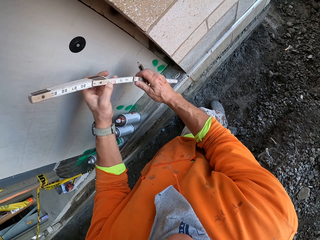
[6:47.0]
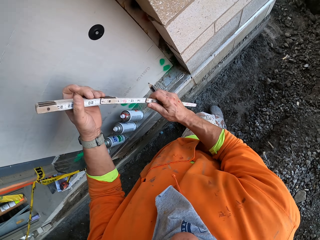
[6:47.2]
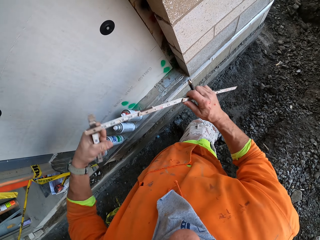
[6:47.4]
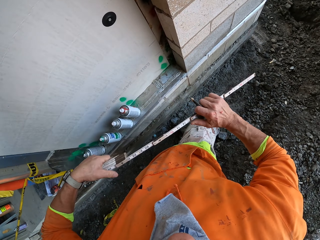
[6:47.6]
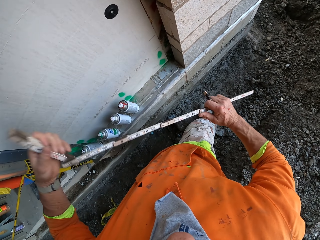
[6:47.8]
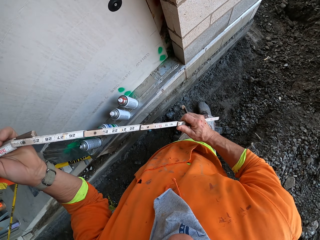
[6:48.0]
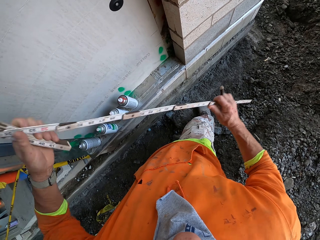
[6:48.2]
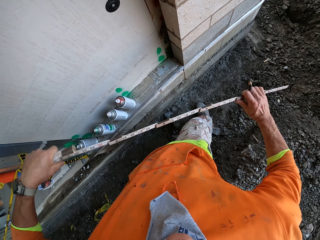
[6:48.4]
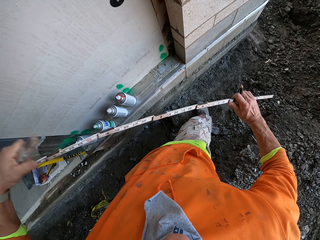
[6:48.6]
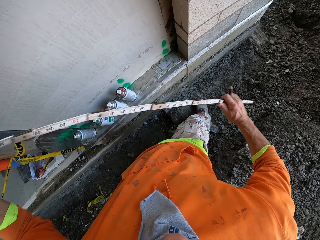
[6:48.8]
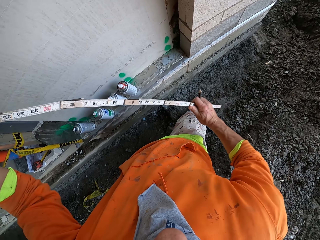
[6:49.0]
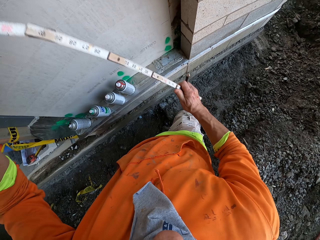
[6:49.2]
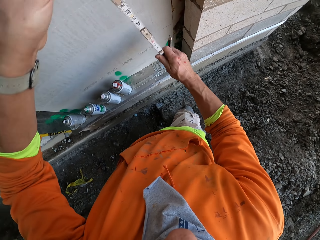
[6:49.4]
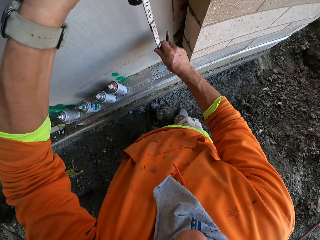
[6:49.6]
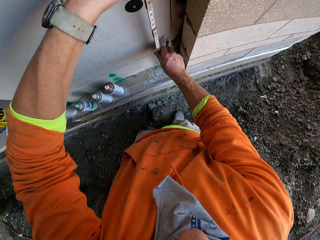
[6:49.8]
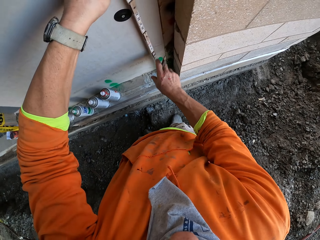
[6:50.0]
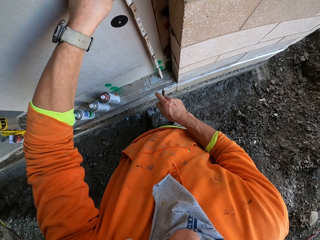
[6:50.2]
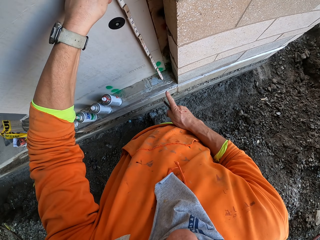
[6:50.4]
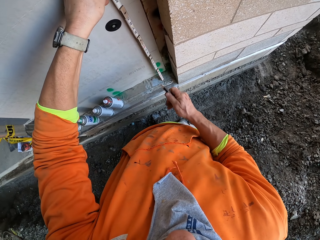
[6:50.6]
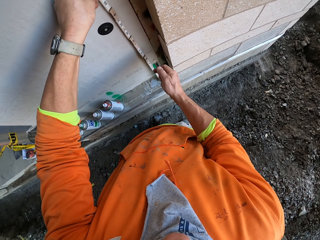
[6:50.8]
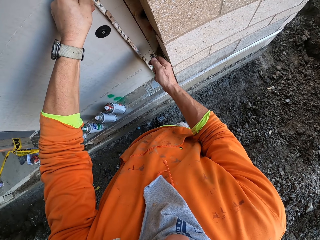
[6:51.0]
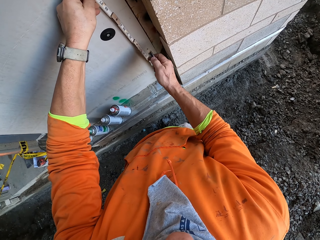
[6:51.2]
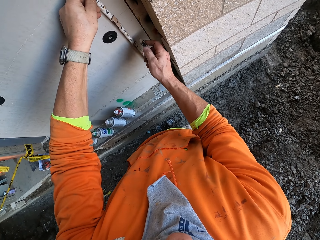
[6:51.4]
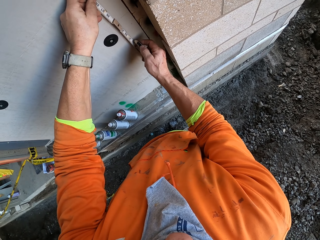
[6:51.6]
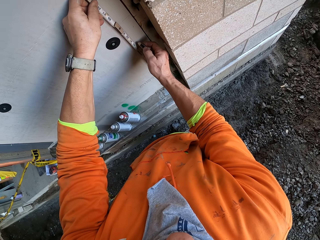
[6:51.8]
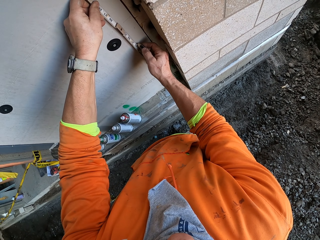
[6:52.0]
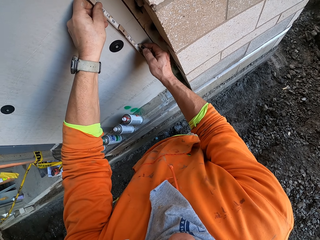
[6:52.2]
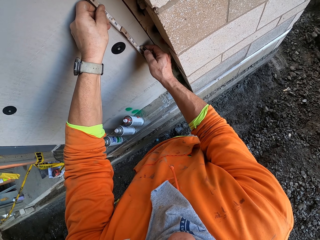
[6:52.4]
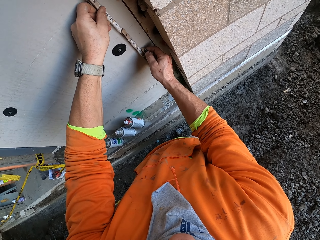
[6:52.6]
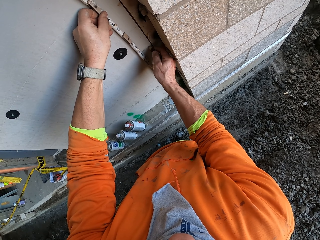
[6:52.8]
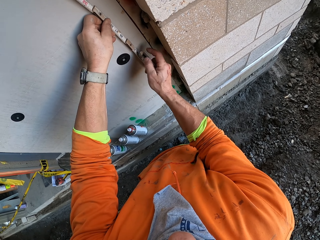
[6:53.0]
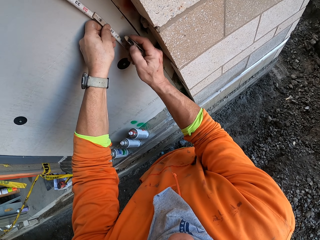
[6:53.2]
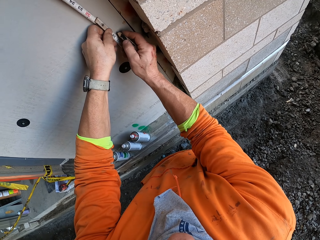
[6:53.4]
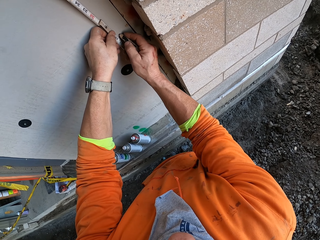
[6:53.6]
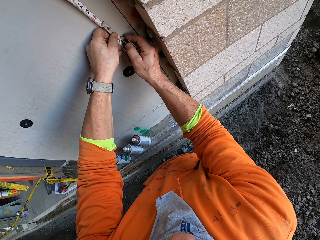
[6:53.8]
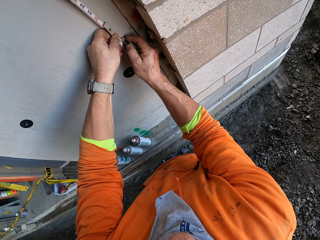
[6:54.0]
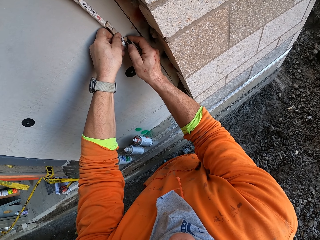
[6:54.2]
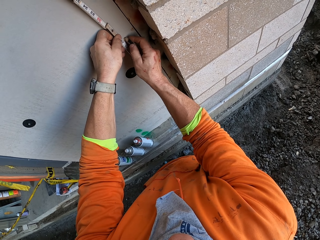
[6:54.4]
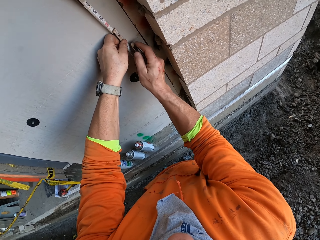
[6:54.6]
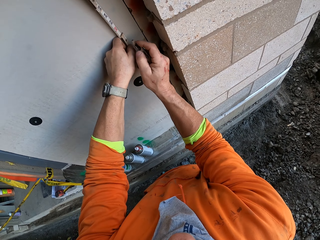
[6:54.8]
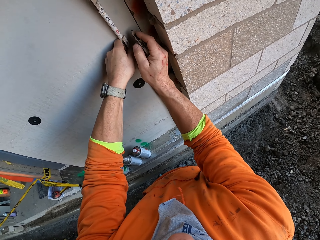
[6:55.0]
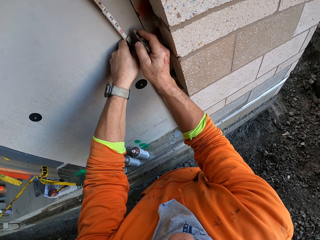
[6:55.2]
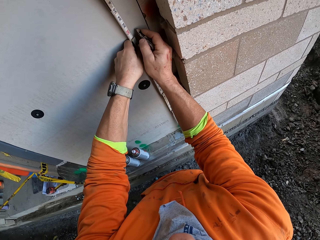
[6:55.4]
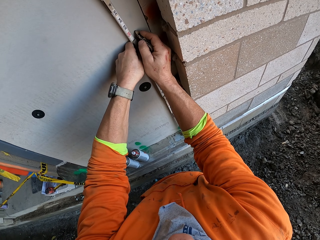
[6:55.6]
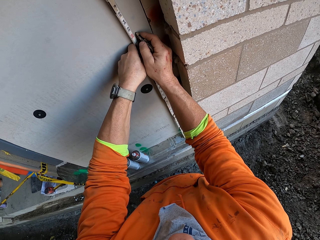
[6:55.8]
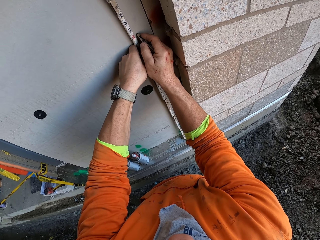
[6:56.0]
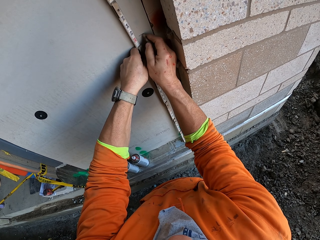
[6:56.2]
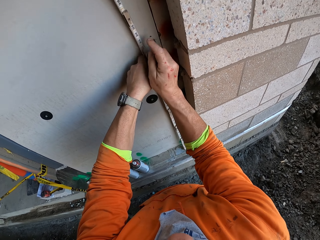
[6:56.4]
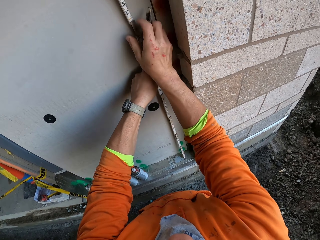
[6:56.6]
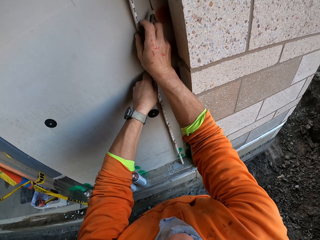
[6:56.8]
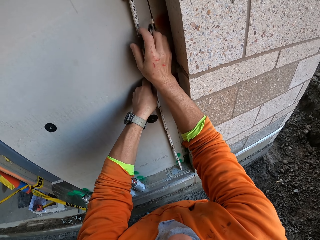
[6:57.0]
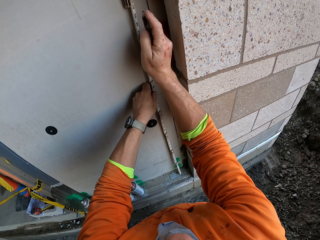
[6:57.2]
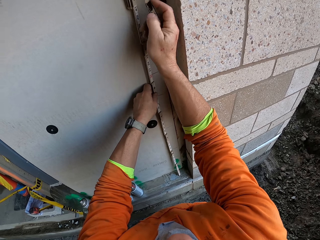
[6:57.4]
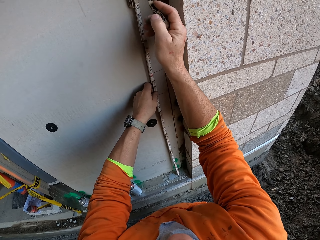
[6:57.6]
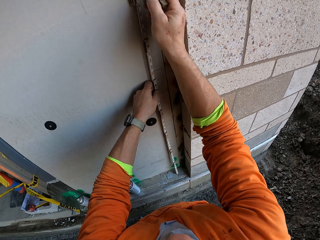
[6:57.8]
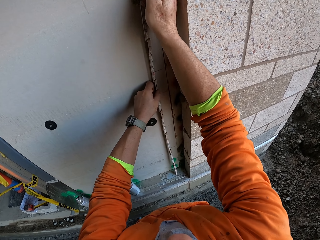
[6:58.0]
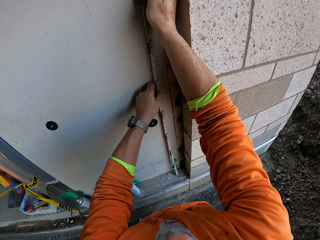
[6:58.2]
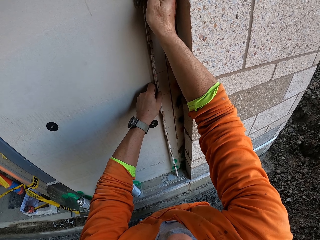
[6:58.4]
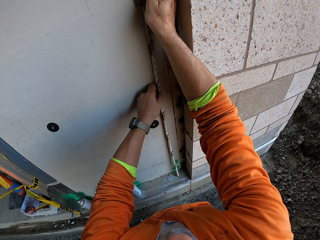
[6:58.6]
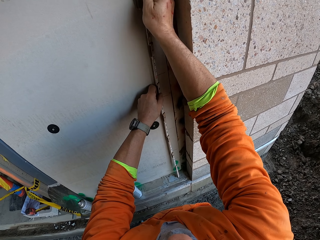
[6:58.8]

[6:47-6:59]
The camera wearer pulls the tape measure with the right hand. They place the tape on the wall and measure the wall using the tape measure. They swing the right hand and put a mark on the wall using a pencil.

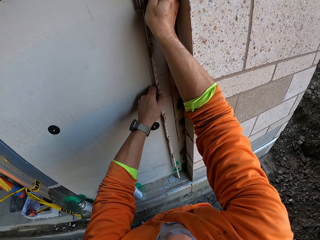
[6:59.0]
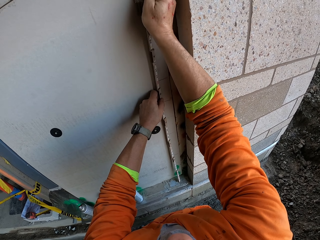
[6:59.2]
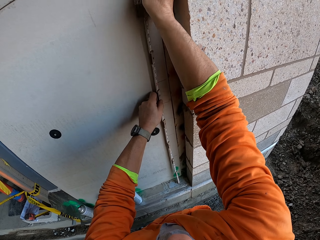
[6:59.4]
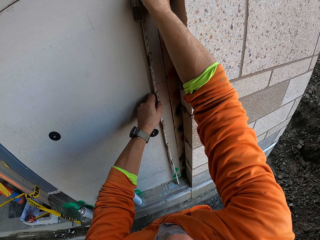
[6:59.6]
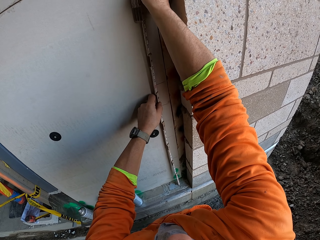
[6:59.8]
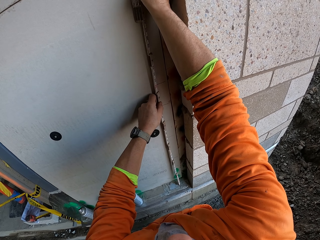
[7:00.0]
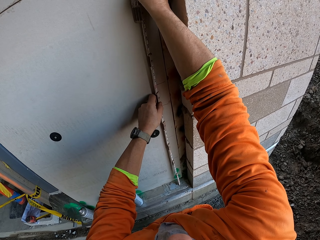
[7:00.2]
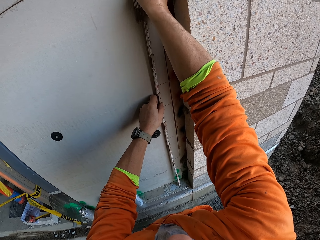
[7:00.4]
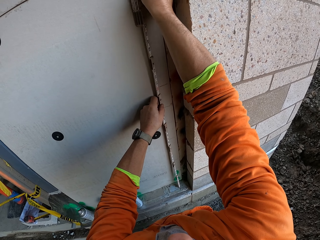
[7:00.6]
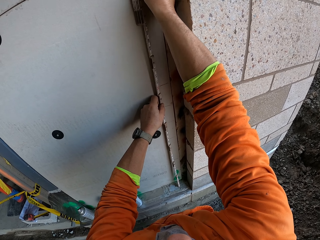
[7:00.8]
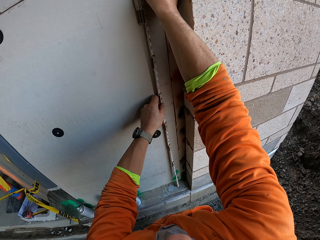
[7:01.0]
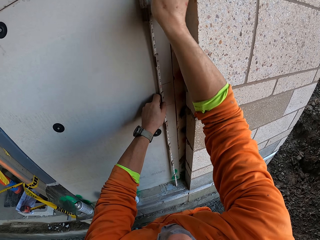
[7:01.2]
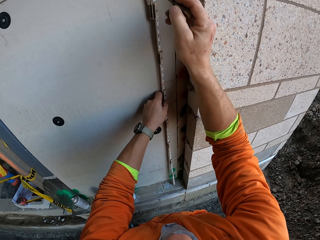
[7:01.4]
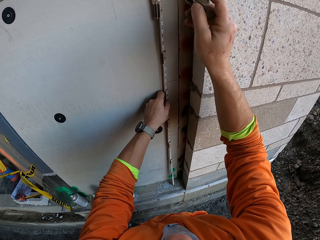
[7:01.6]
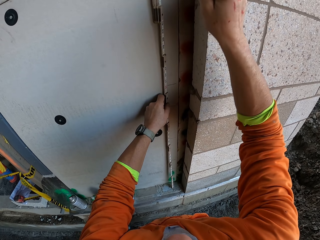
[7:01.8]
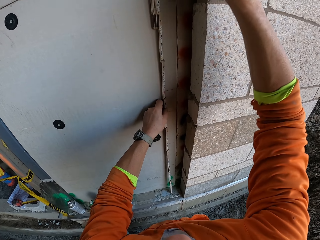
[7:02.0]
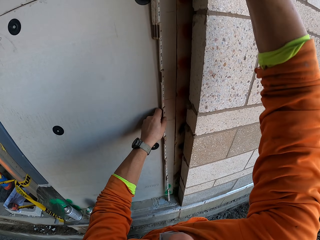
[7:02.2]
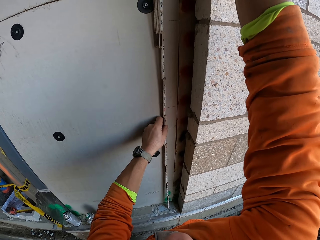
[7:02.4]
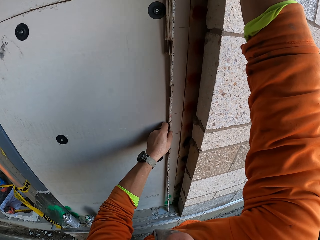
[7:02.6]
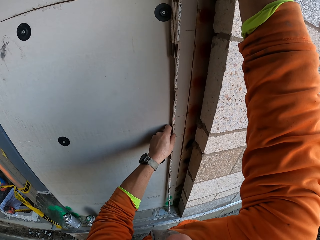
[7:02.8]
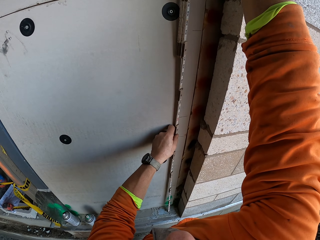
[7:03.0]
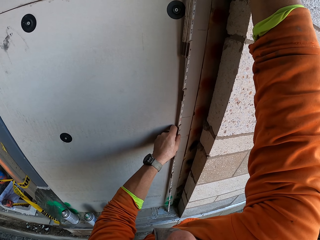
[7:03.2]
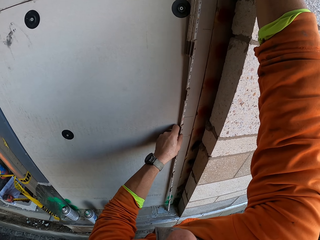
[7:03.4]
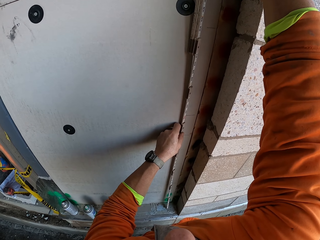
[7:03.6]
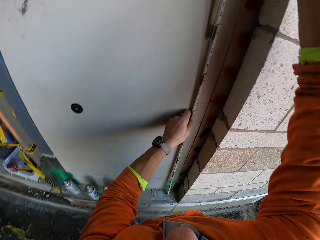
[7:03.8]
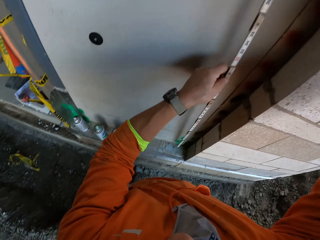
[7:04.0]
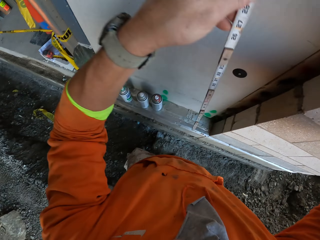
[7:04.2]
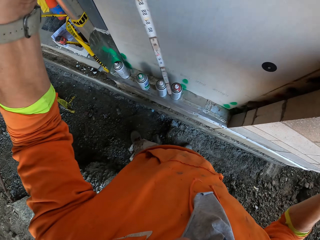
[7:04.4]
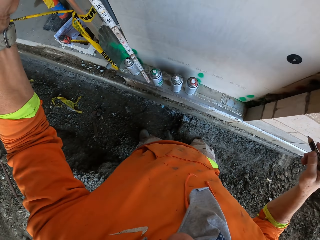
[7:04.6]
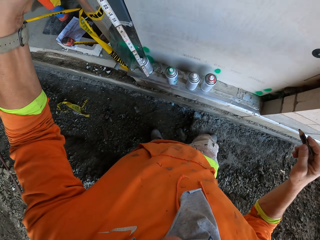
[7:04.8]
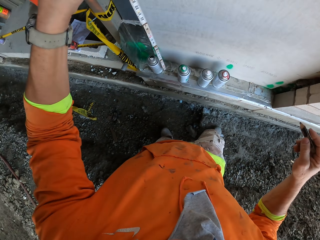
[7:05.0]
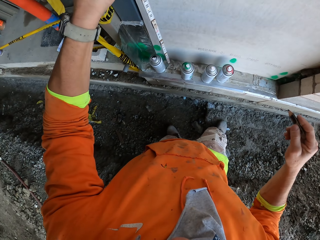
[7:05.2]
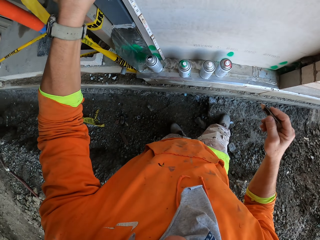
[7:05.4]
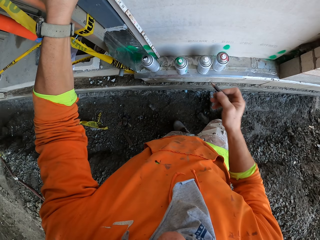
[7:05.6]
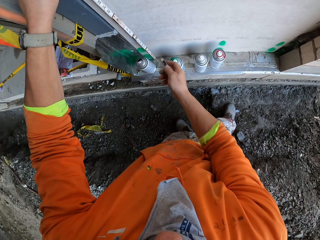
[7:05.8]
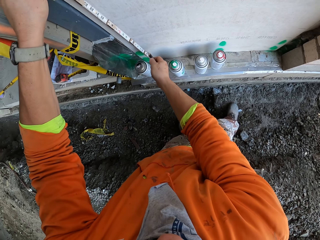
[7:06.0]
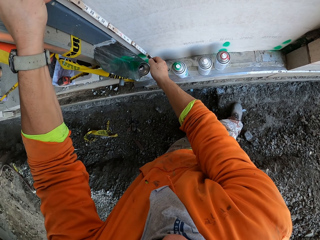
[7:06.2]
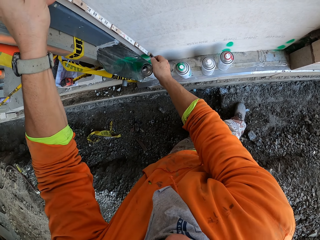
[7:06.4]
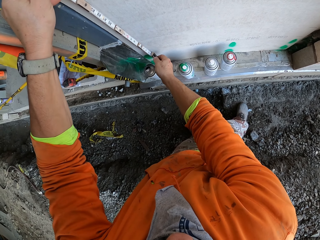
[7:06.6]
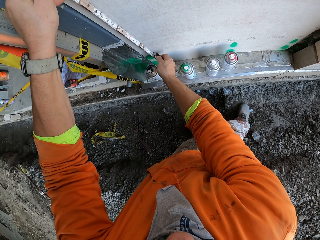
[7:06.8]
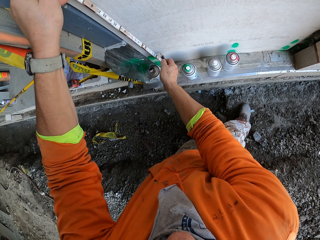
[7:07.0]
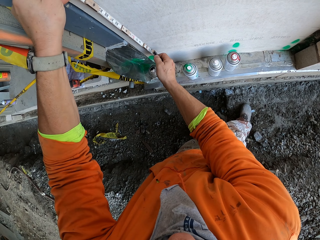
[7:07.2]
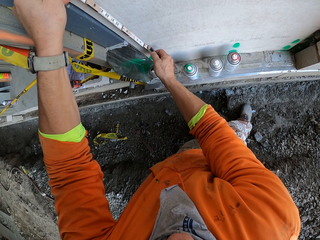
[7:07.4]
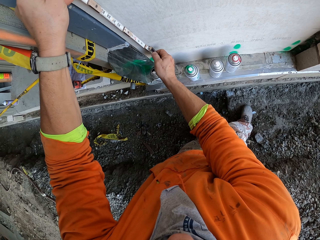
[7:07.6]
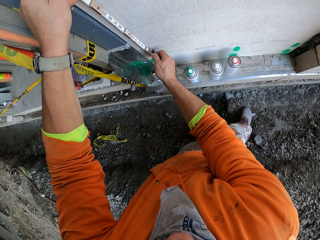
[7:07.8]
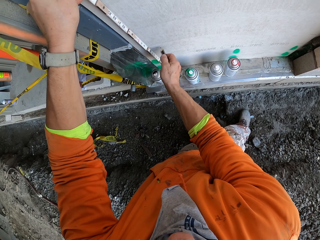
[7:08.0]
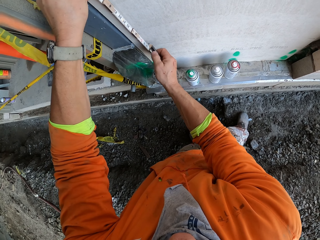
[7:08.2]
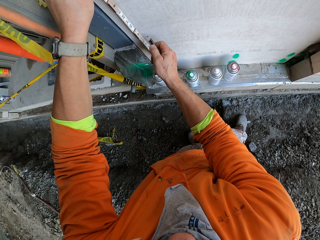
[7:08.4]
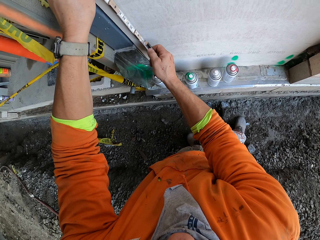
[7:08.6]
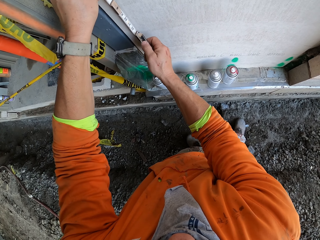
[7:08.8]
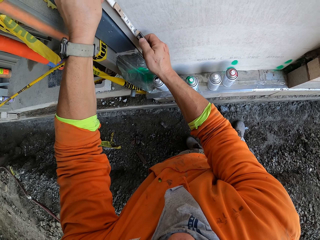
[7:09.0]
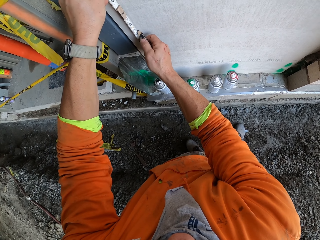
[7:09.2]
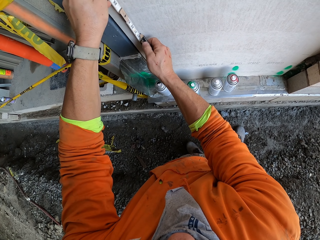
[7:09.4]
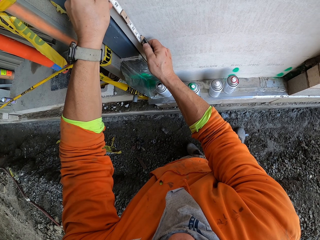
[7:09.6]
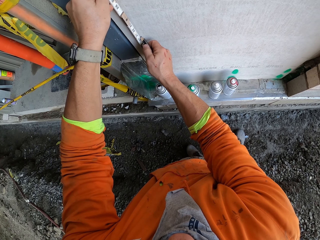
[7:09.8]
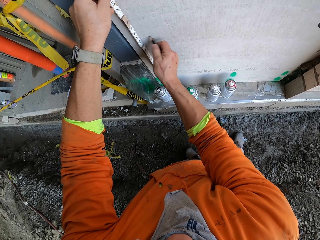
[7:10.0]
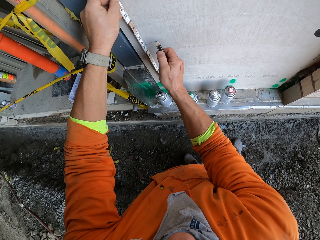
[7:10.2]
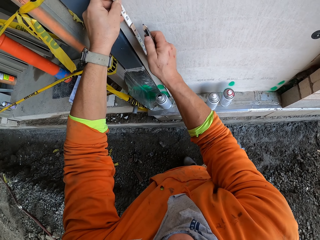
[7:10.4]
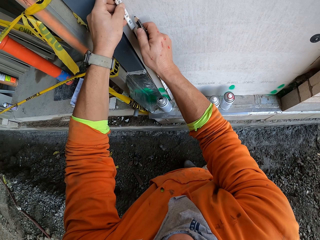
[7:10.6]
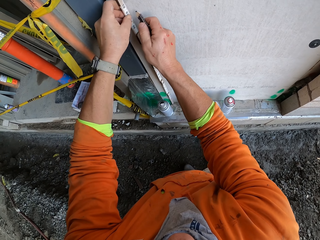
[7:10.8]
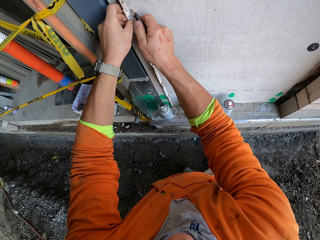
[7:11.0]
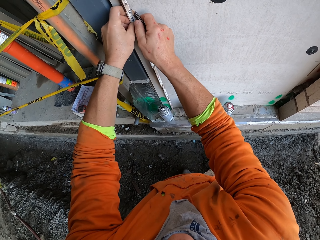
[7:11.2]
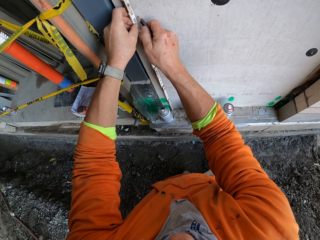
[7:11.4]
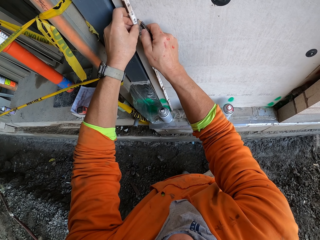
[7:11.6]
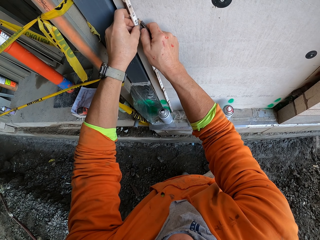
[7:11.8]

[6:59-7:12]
The camera wearer swings the right hand and puts a mark on the wall using a pencil. They swing the left hand and move the tape to the left side of the wall. They swing the right hand, measure the wall using the tape measure, and put a mark on the wall using the pencil.
